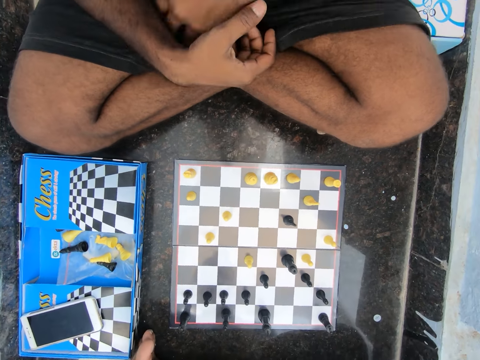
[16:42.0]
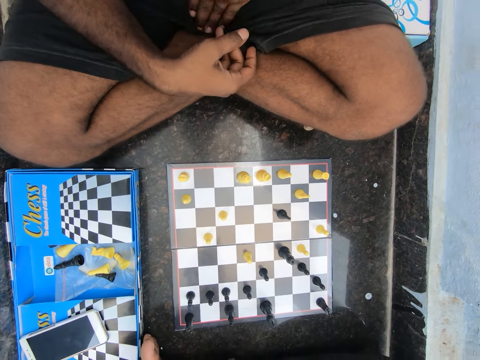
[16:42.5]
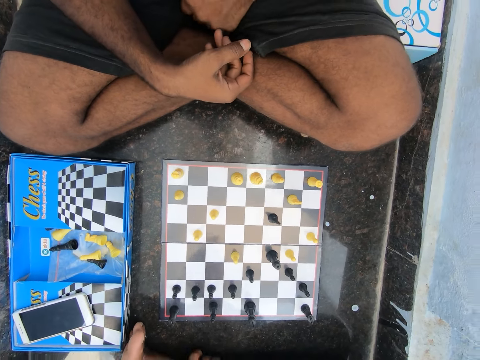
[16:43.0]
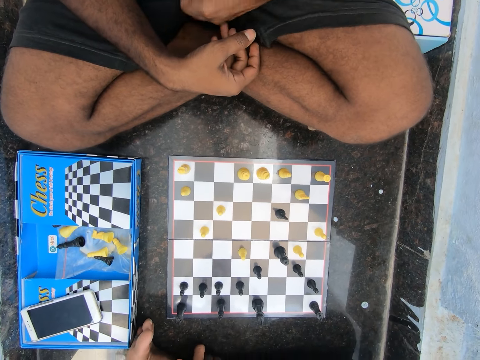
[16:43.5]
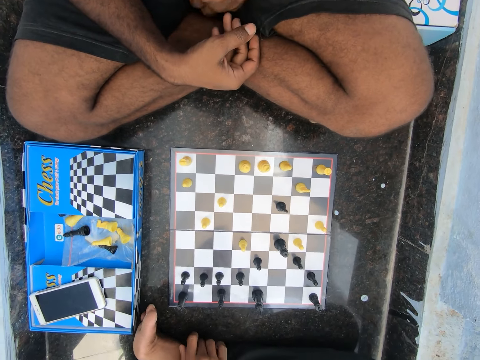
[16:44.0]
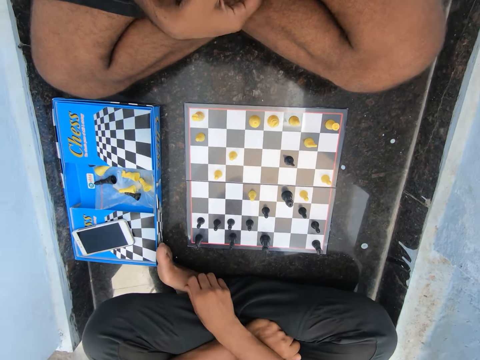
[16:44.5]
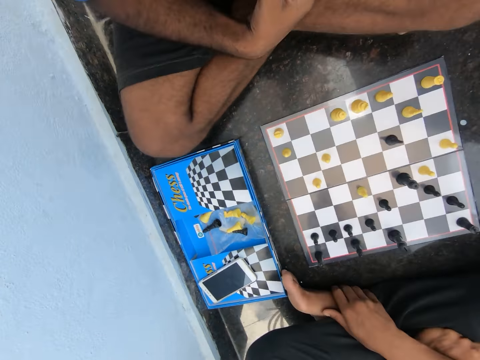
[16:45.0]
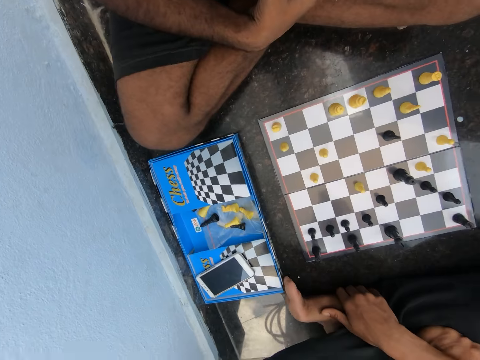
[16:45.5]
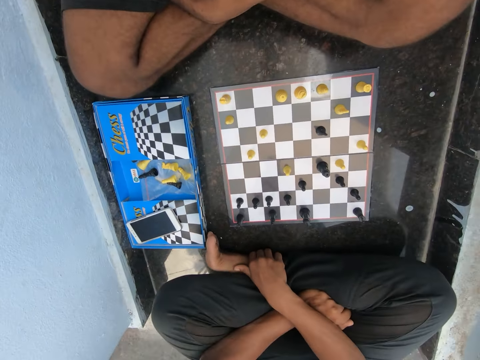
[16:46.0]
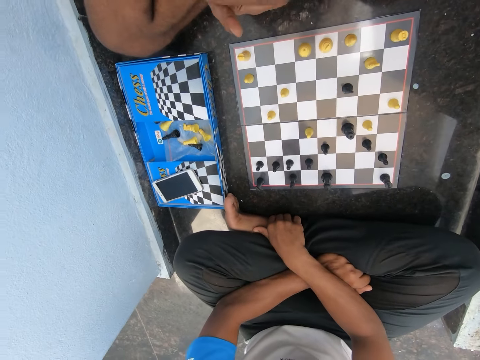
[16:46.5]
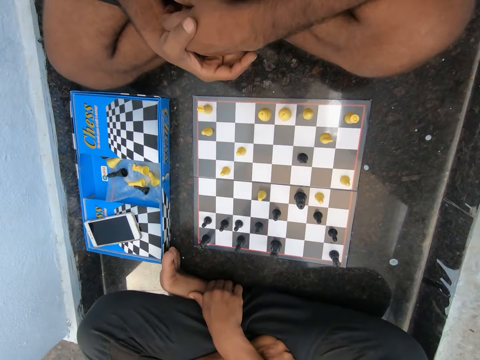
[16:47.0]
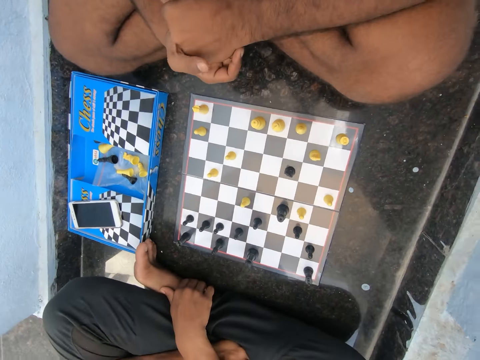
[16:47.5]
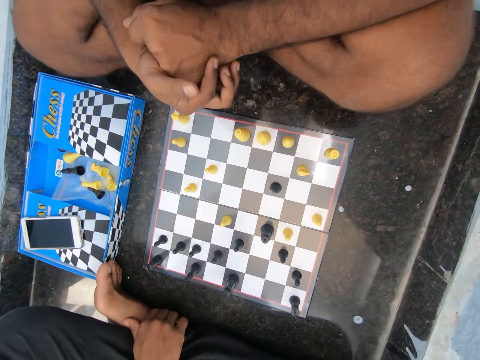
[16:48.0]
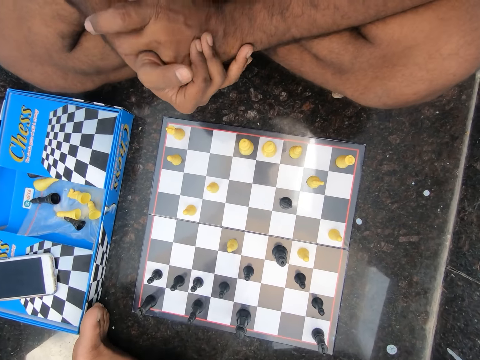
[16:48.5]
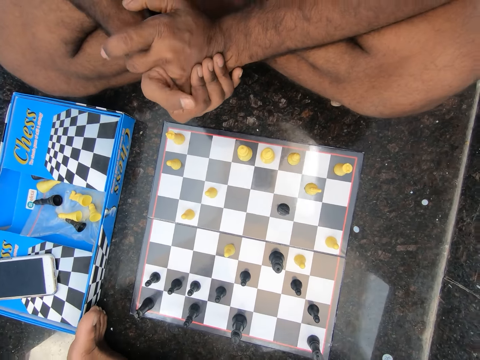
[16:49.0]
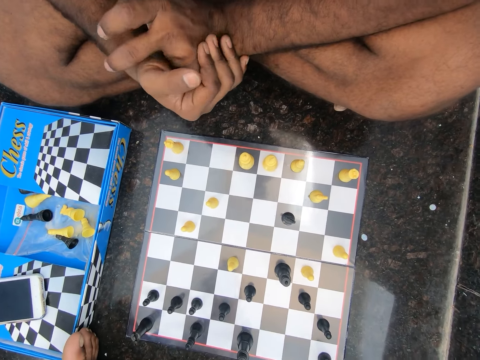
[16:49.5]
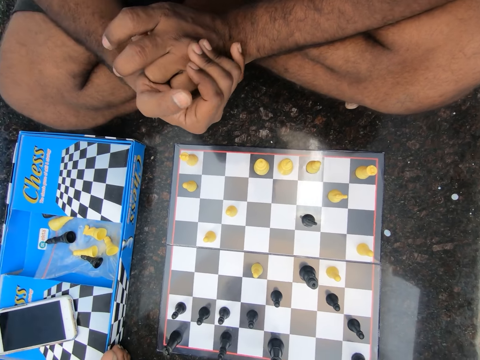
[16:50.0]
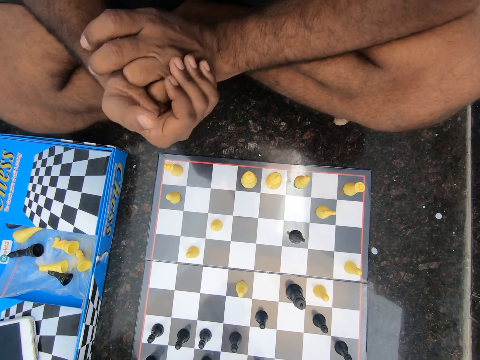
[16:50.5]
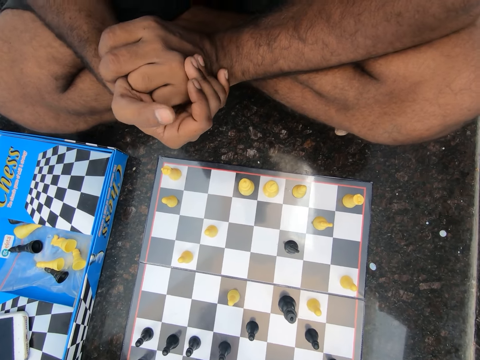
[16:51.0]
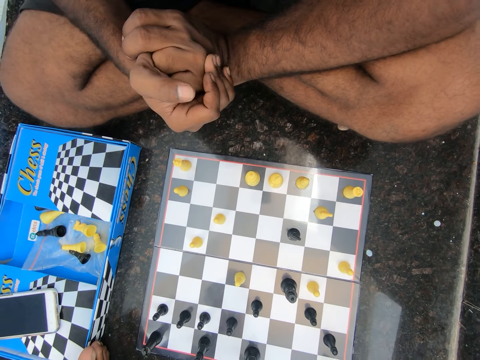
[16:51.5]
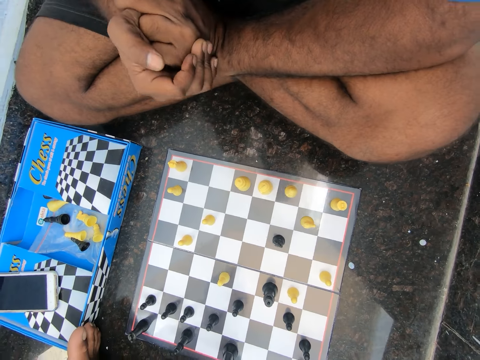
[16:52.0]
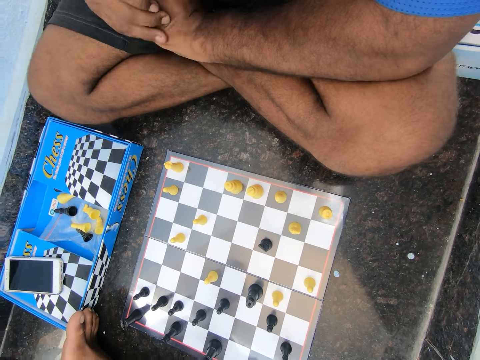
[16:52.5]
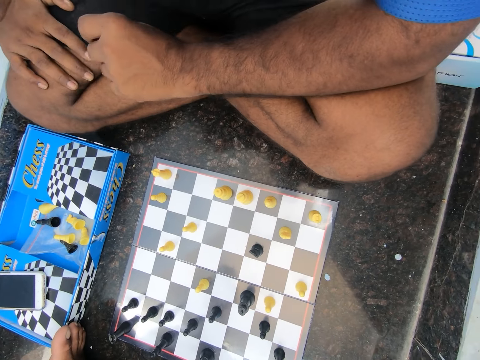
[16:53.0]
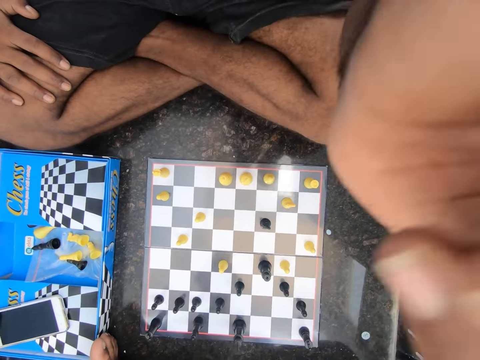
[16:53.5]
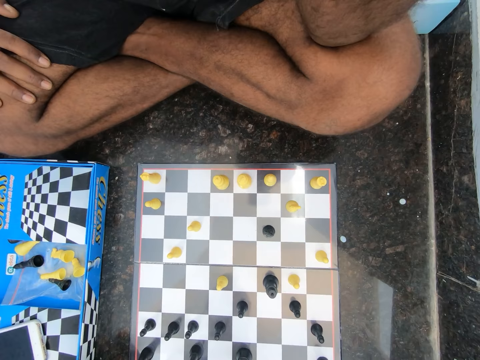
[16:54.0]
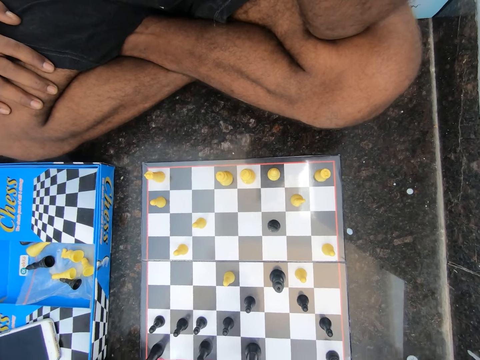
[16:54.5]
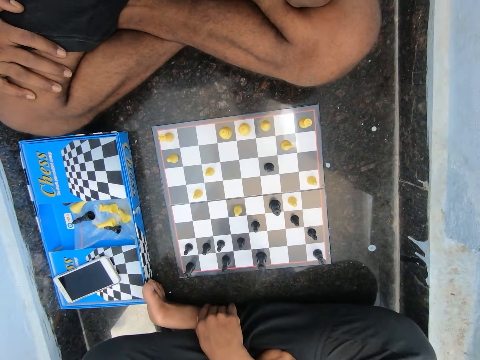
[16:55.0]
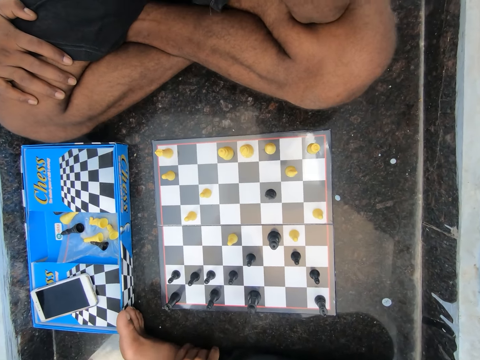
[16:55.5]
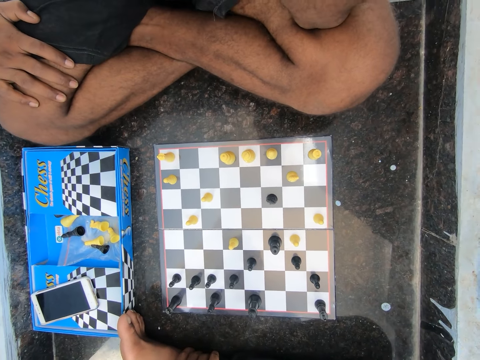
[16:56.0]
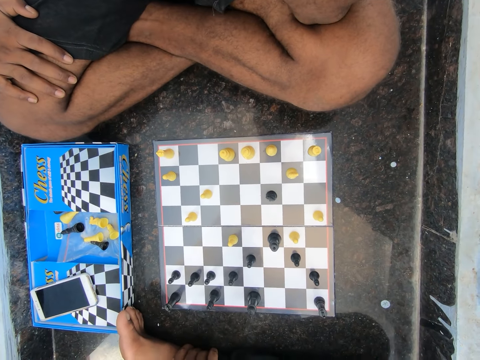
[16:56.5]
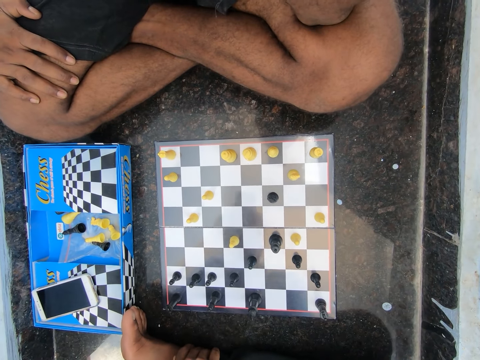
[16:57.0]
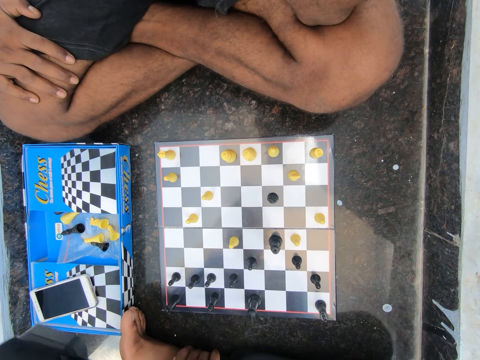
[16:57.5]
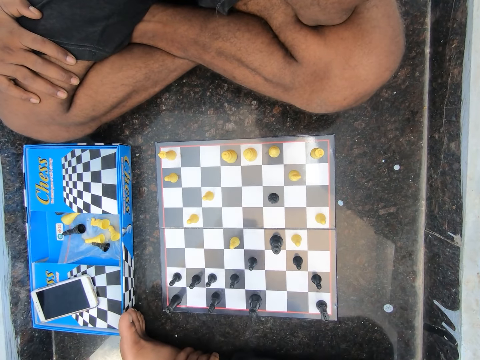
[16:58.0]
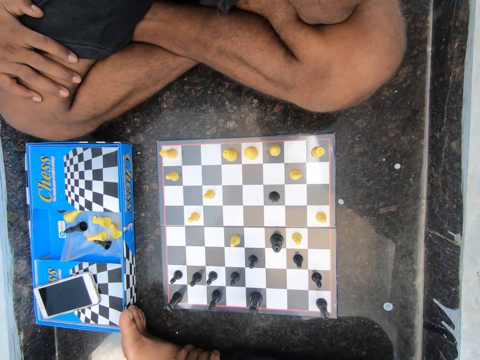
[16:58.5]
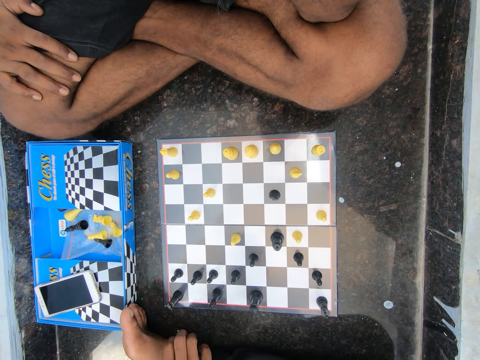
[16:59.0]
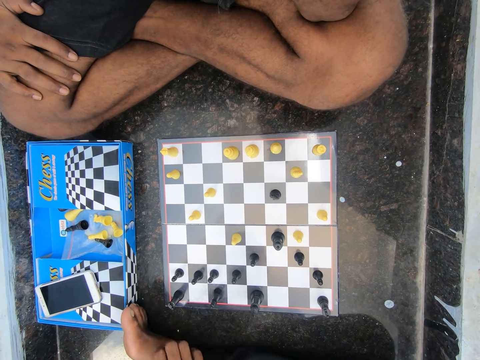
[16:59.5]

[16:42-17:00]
A man converses with the camera wearer. The camera wearer discusses with the man in the room. The man moves the hands. He moves the hand. The man converses with the camera wearer. The camera wearer looks at the chess board.

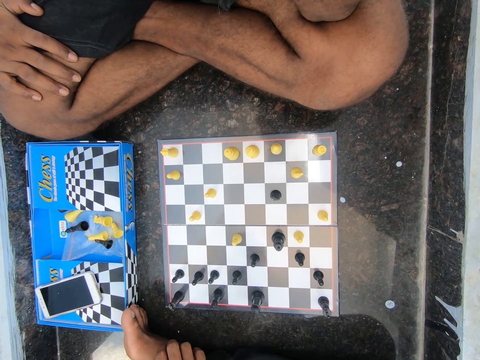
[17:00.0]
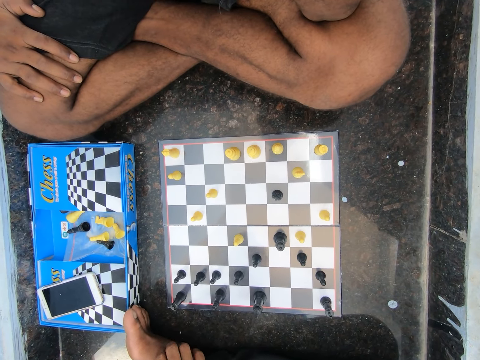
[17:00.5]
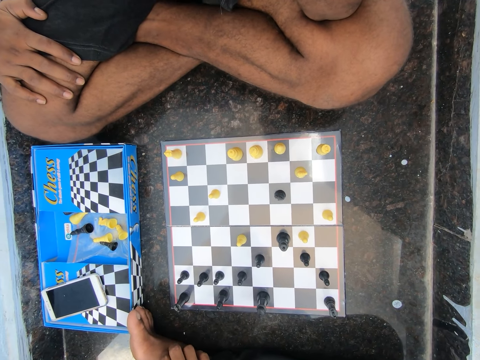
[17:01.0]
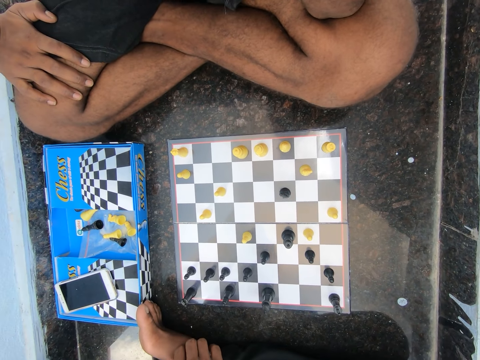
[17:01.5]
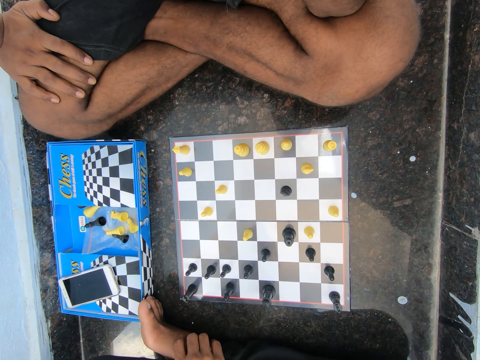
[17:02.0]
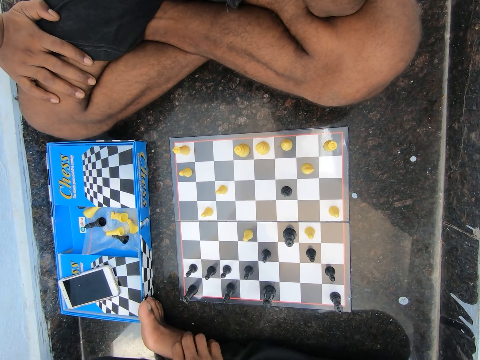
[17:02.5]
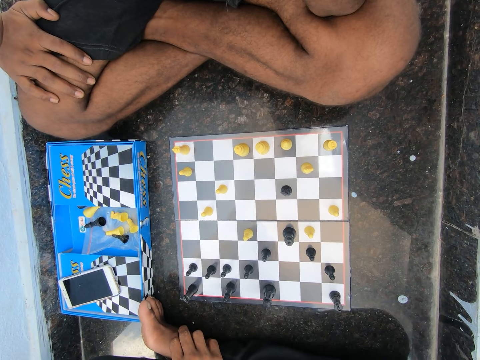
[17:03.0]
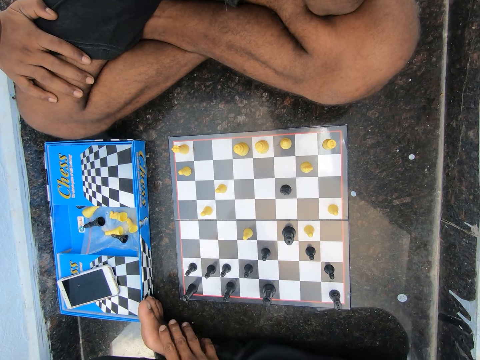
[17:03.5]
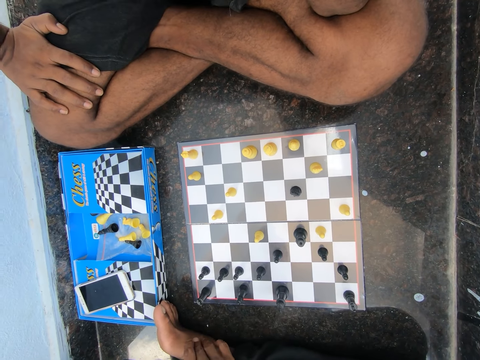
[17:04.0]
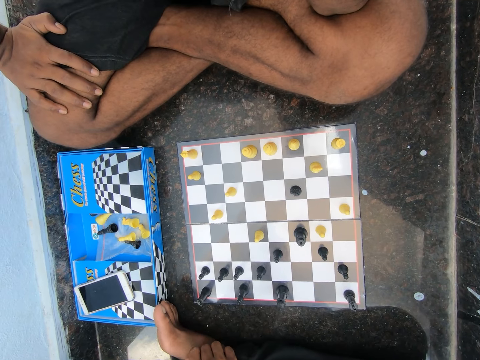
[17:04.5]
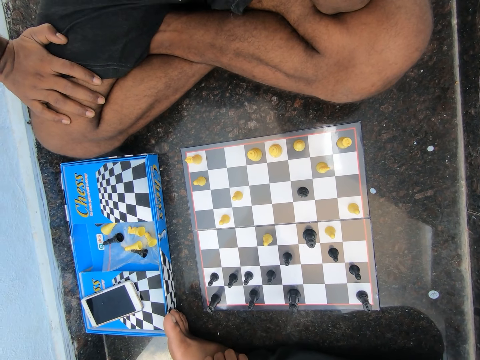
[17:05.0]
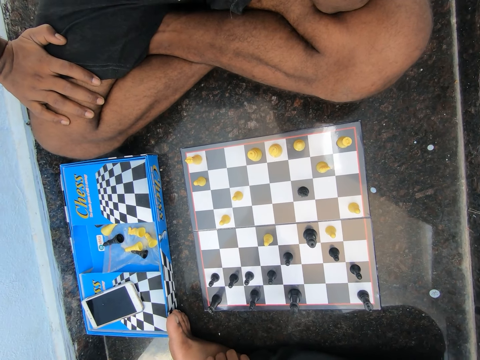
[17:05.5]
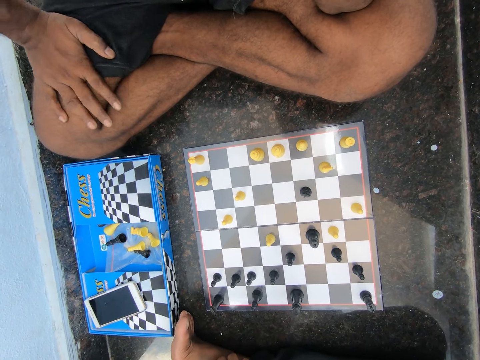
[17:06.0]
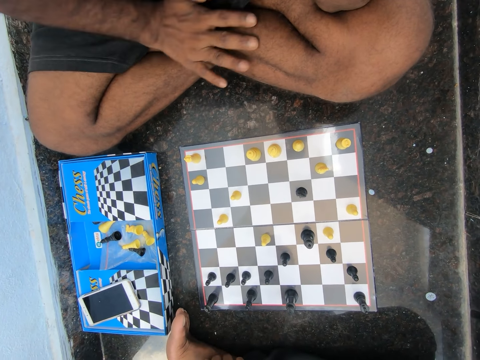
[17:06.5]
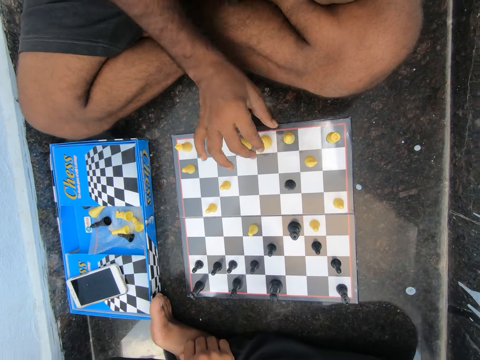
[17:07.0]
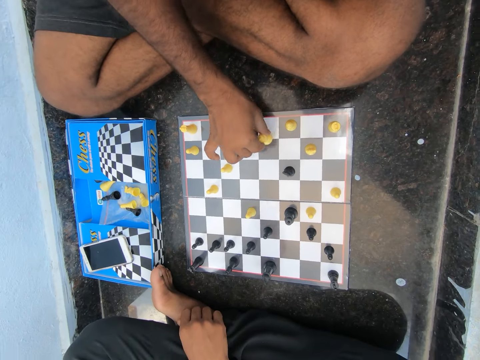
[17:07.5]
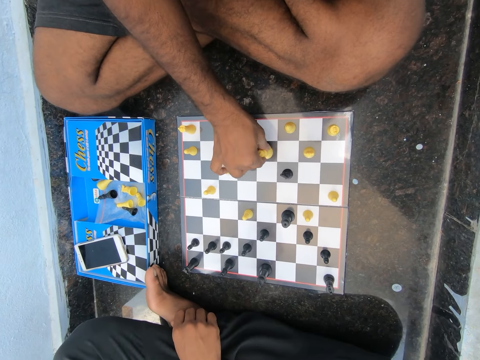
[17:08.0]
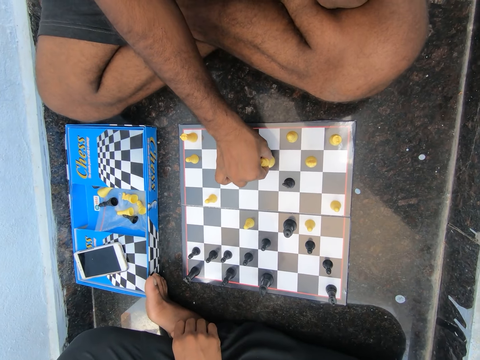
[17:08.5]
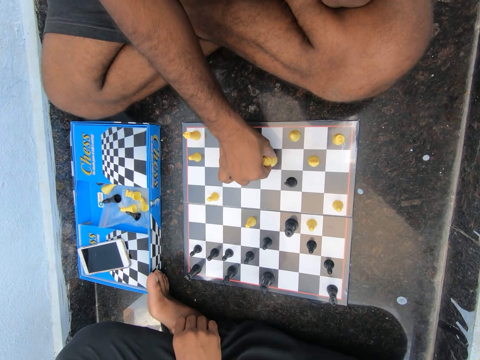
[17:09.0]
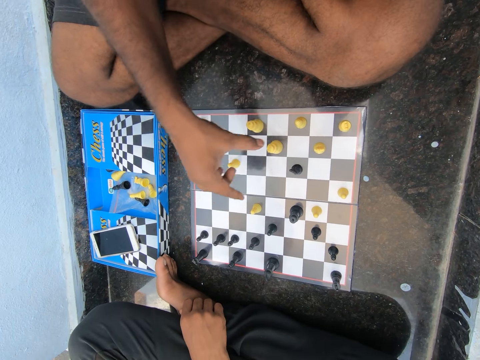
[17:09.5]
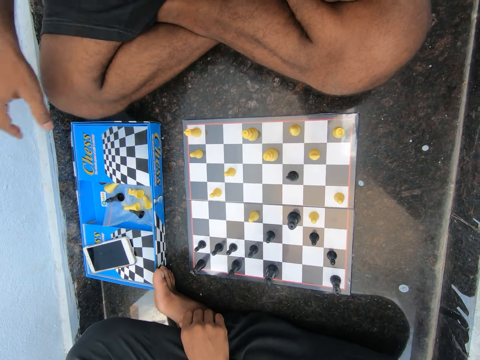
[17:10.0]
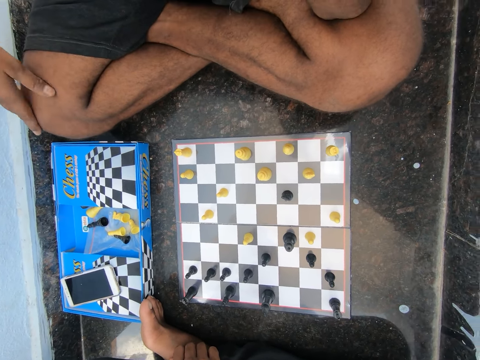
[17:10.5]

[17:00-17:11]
A man moves the hand. The man moves the chess piece. The man plays chess on the floor in the room. The man puts the hand on the leg.
